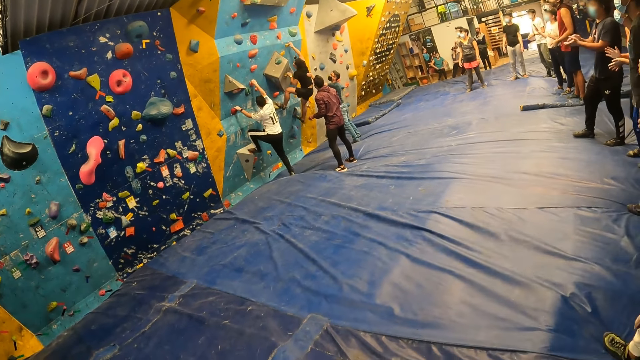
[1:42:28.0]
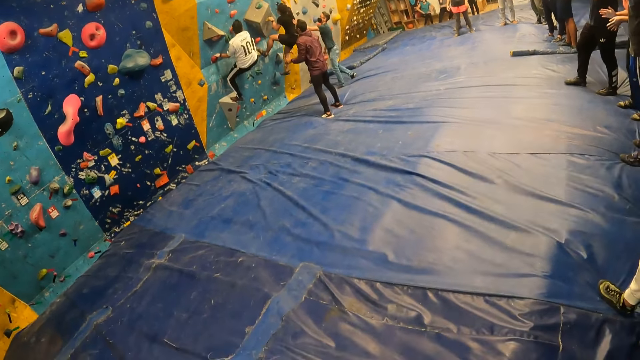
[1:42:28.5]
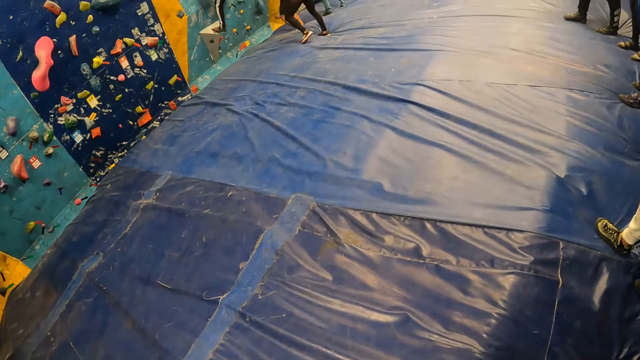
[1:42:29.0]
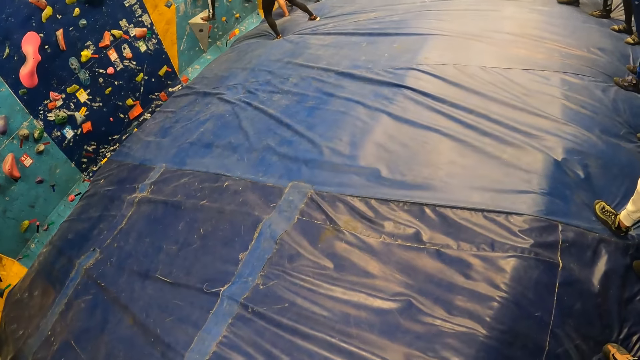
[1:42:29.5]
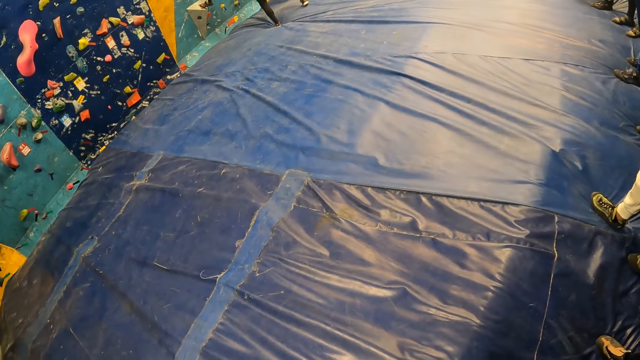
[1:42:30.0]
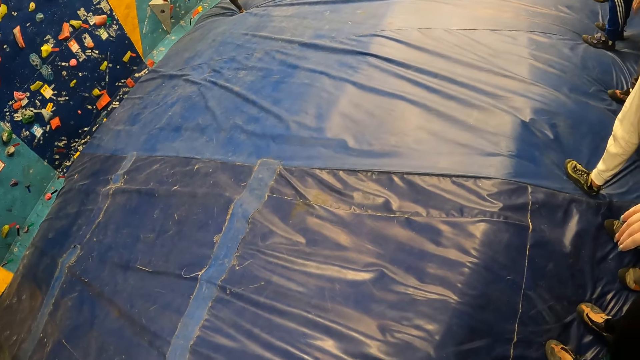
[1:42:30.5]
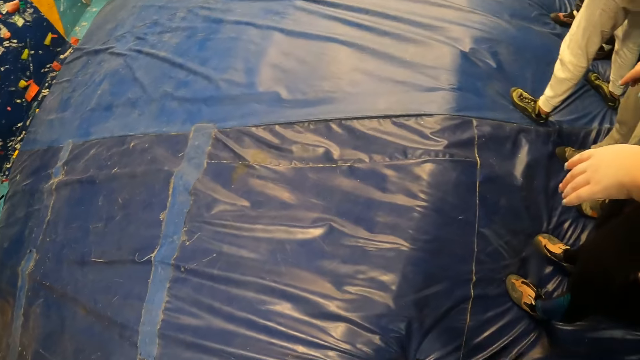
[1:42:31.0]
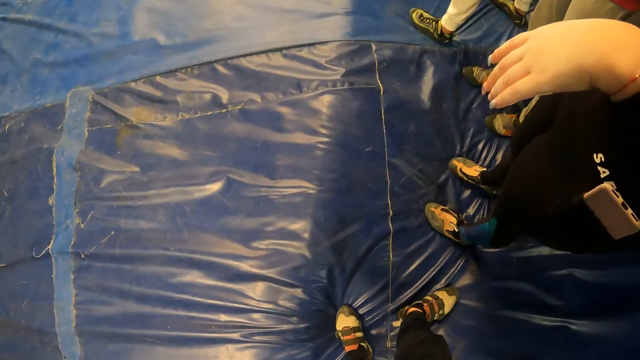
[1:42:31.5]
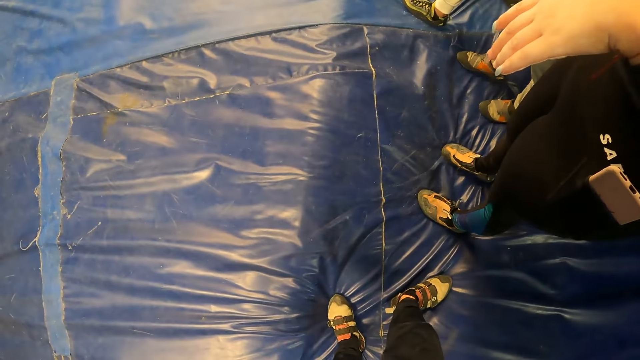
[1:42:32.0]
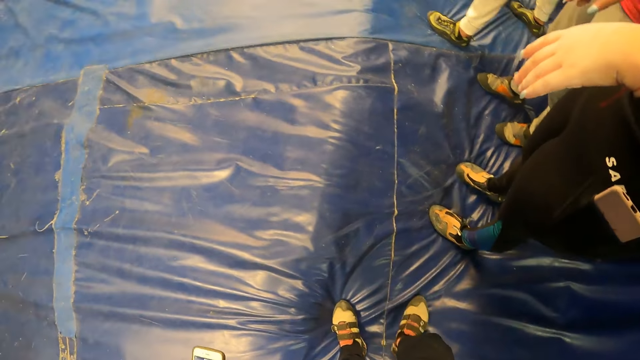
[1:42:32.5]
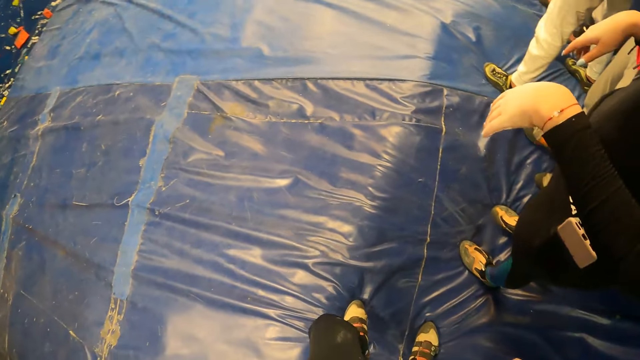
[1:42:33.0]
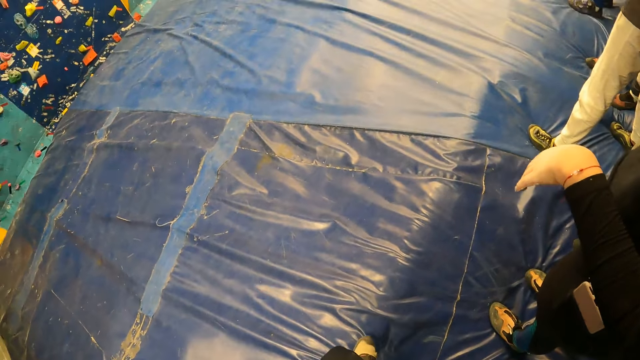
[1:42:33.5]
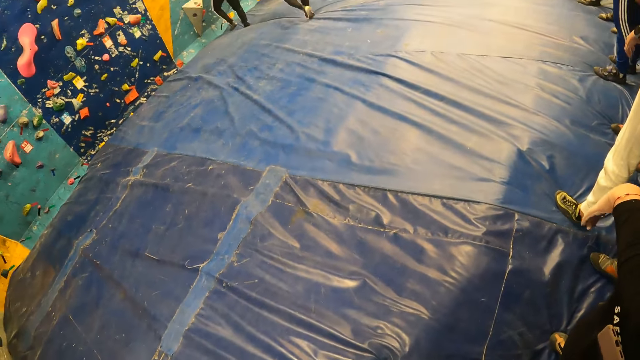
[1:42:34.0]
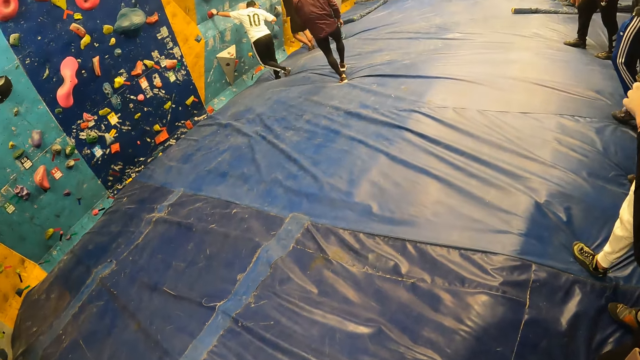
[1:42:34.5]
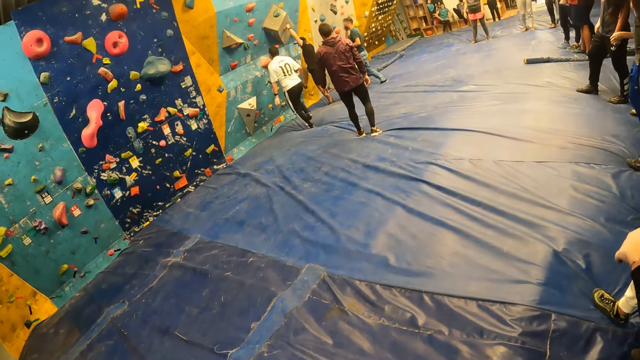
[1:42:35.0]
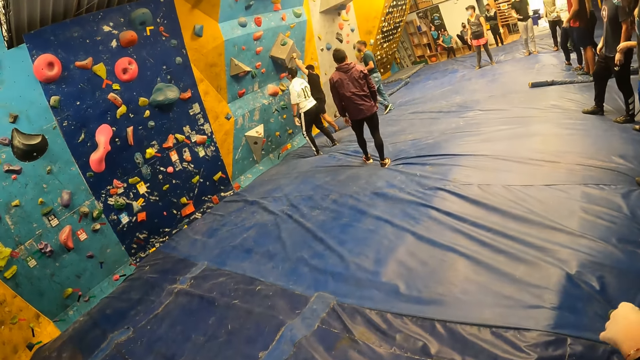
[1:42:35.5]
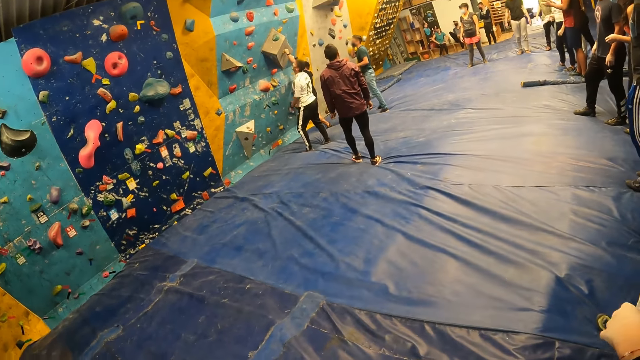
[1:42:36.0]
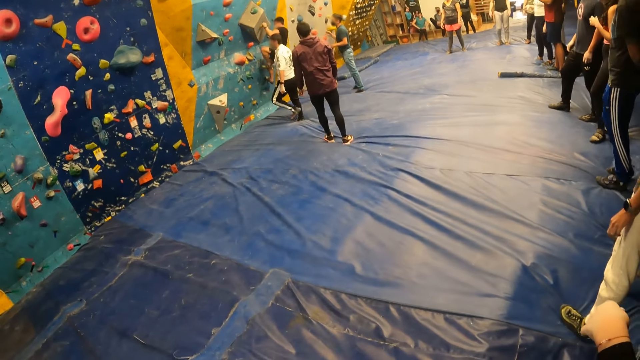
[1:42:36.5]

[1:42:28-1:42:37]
The man climbs the wall.

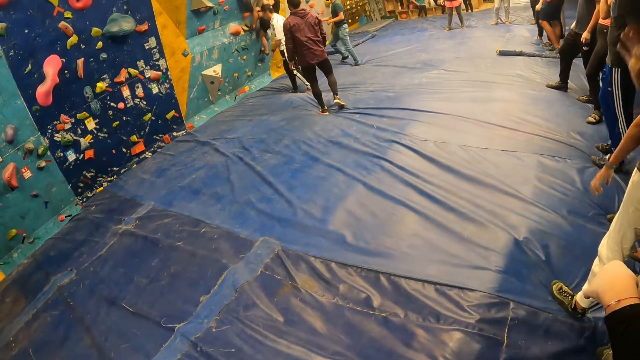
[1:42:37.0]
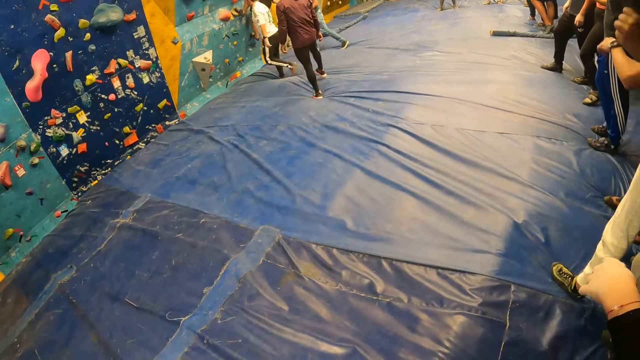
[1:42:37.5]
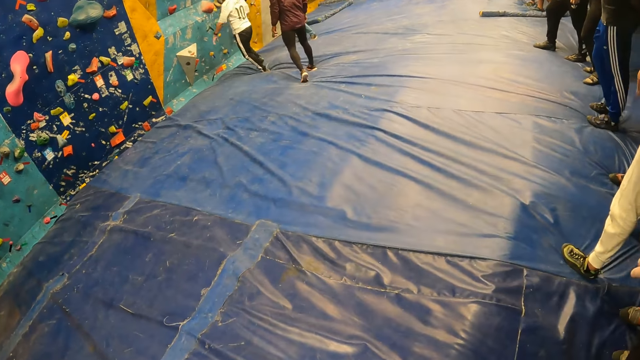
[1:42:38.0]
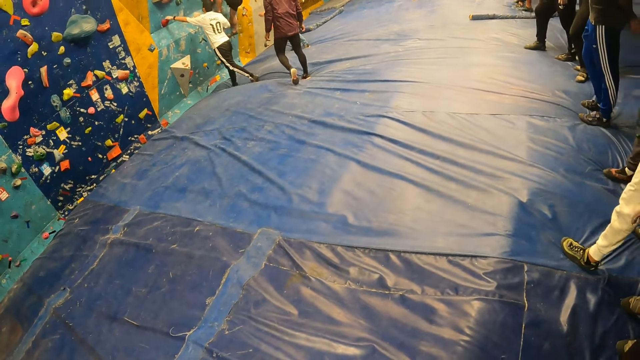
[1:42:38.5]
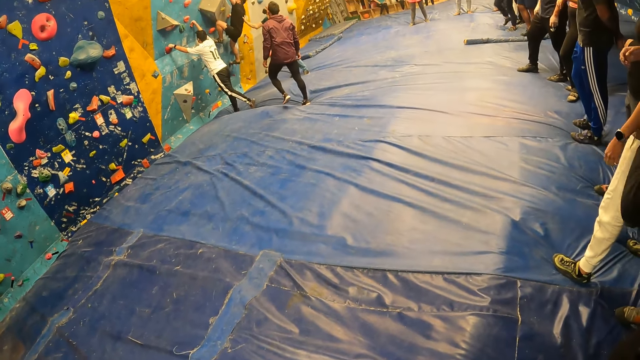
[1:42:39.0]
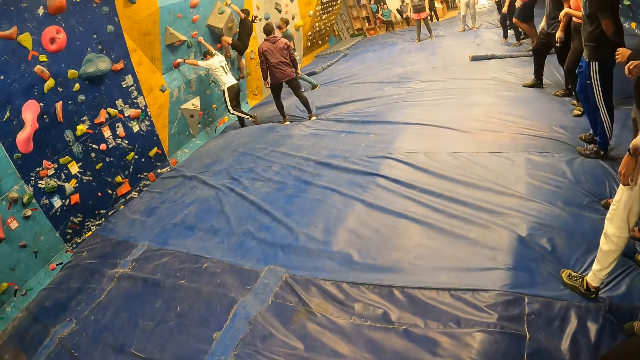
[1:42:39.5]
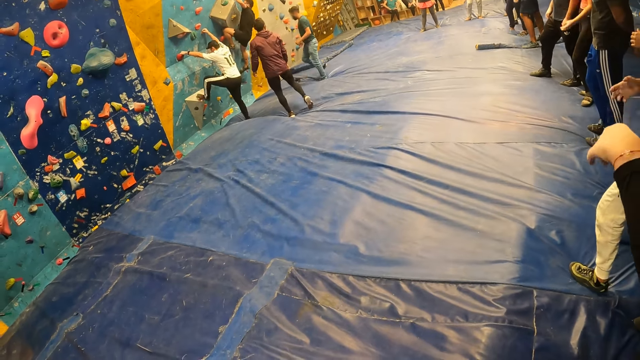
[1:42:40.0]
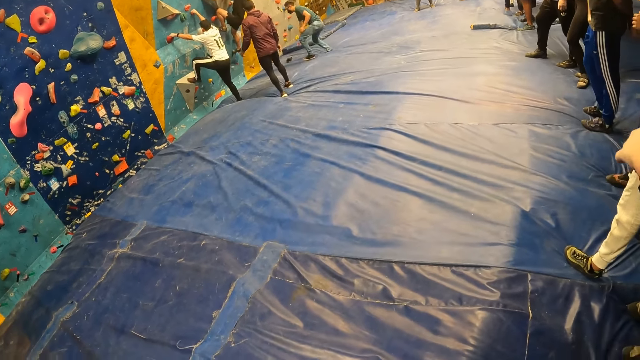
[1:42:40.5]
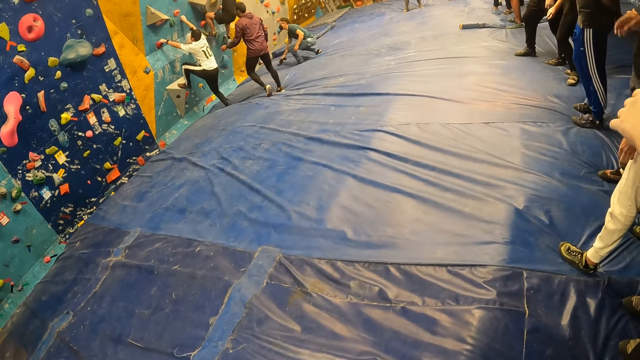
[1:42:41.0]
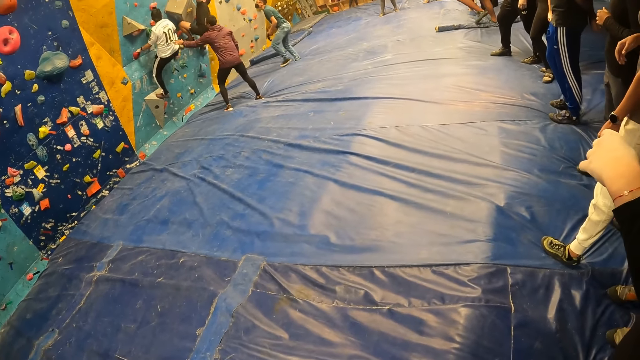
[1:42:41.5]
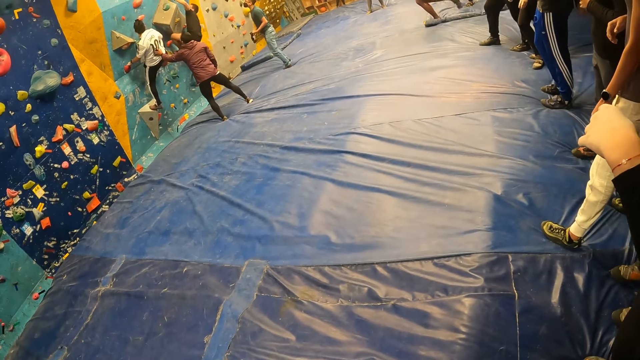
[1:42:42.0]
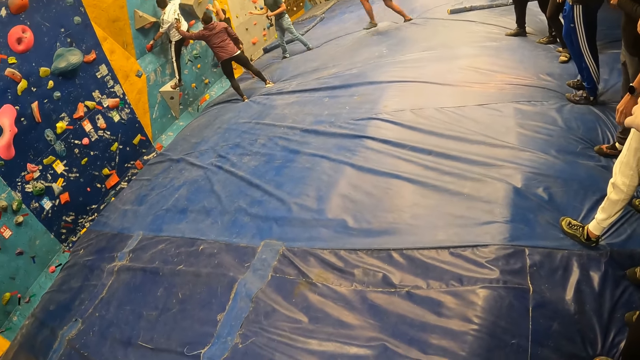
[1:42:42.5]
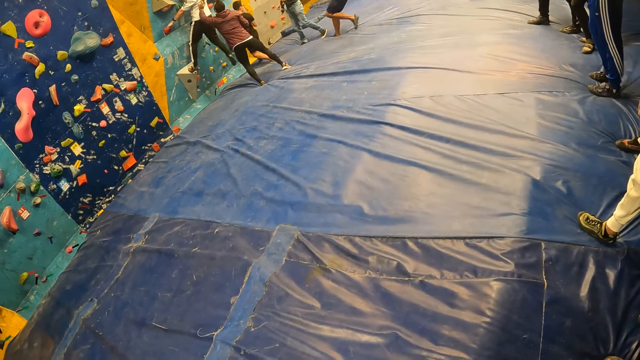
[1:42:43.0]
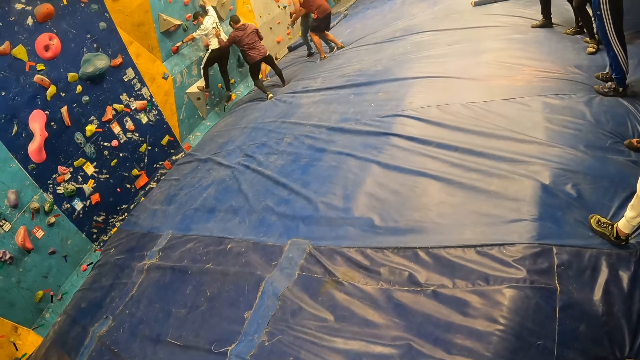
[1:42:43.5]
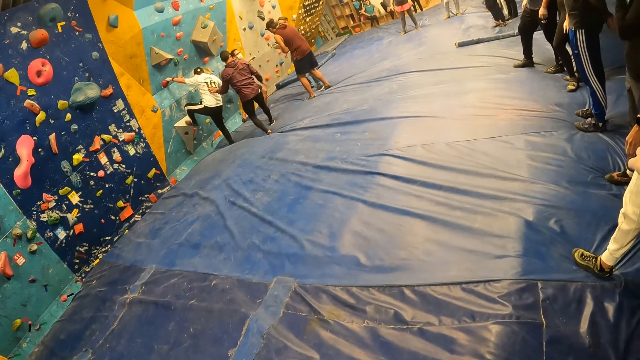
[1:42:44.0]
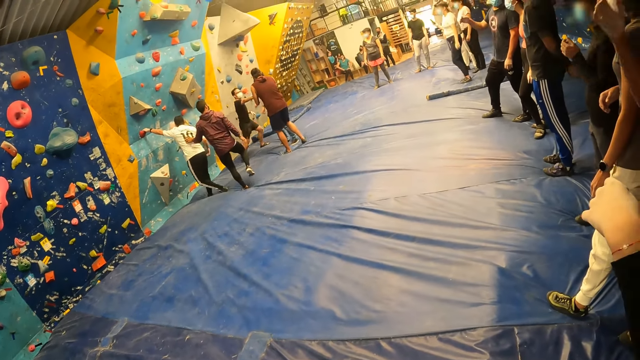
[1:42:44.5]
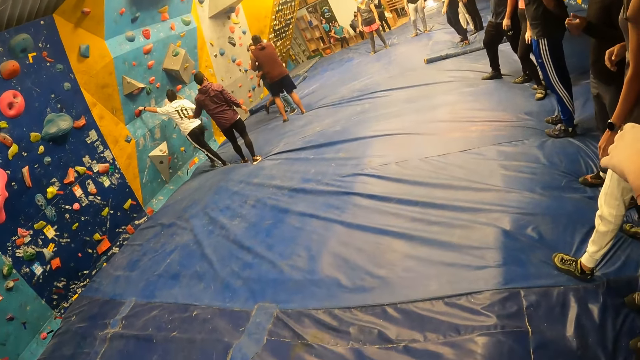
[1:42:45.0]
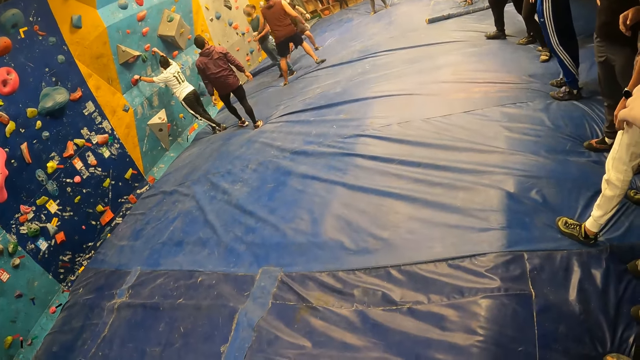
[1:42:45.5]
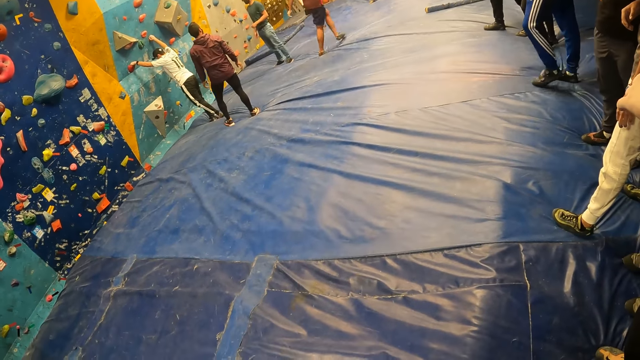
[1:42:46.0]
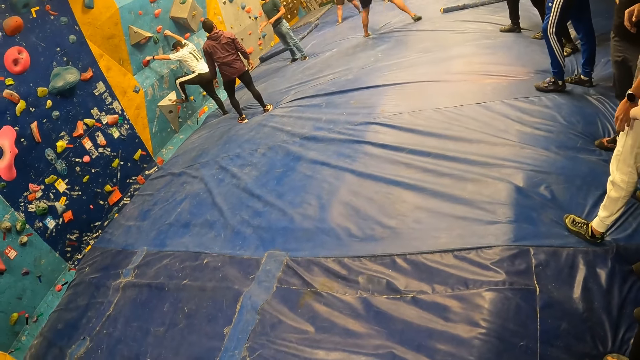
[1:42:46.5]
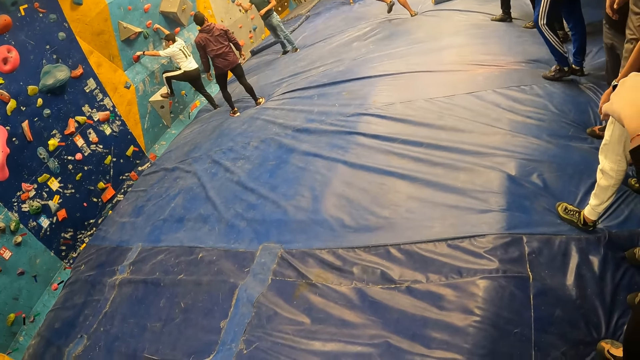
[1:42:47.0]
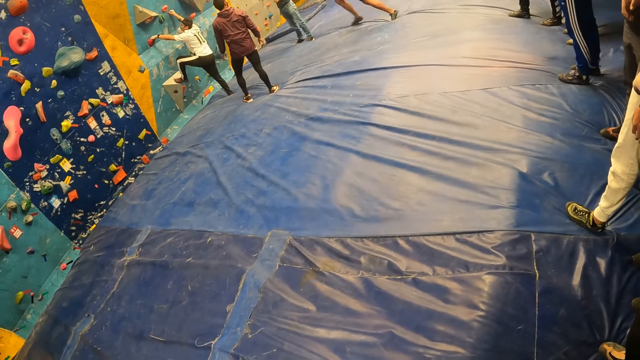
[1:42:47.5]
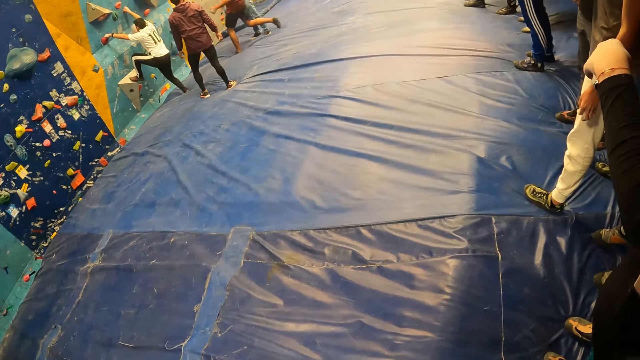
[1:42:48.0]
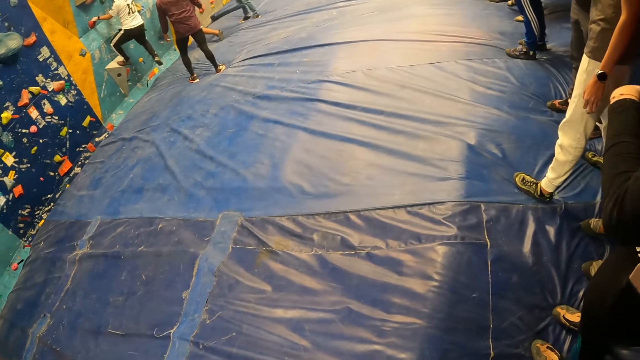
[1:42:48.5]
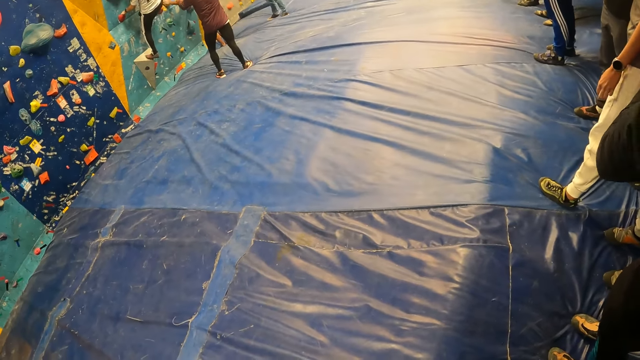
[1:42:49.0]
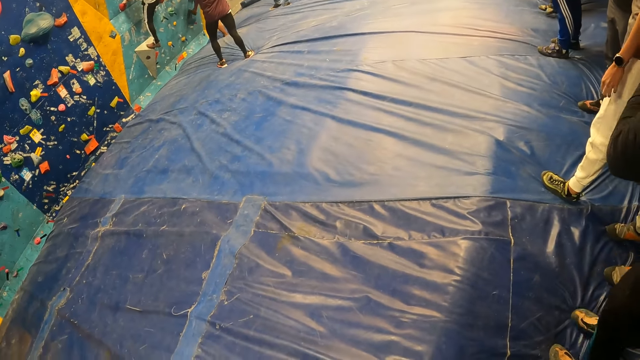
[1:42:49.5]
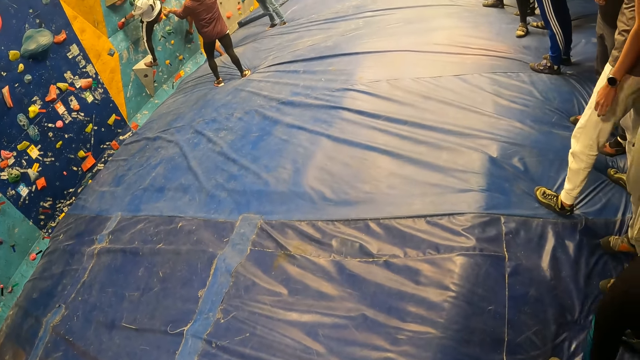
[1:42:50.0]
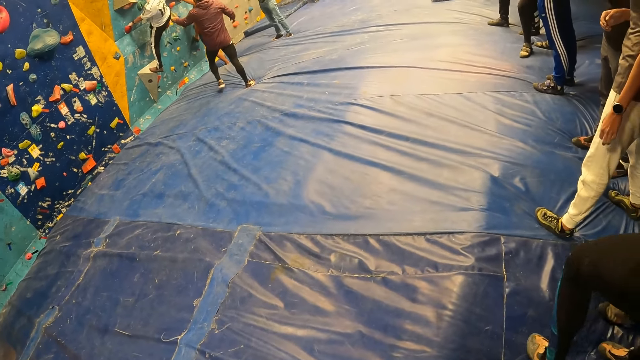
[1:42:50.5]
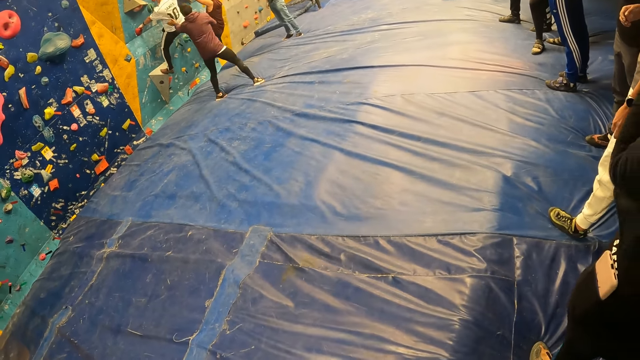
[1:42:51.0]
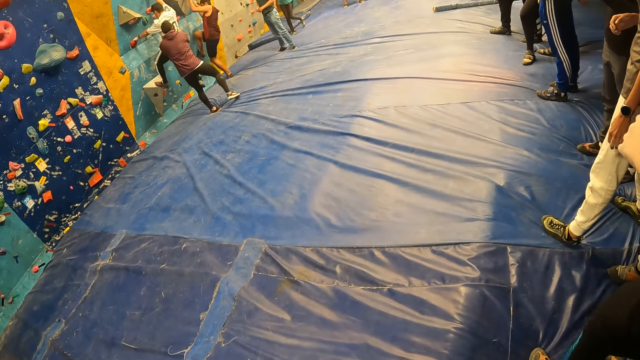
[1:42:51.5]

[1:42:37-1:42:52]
The man climbs the wall. Another man touches the back of a third man with his right hand. The second man picks up a camera from the crash pad with his right hand. A fourth man touches the back of the first man with his left hand. The first man climbs the wall. A fifth man climbs the wall.
